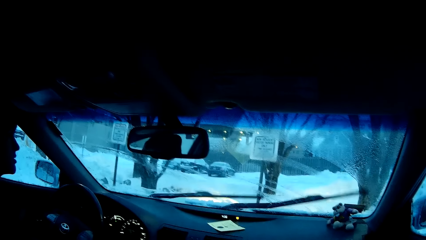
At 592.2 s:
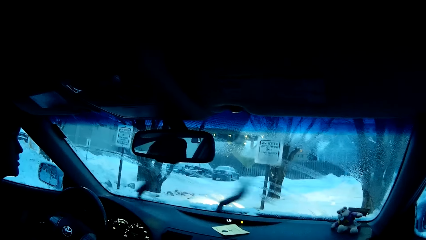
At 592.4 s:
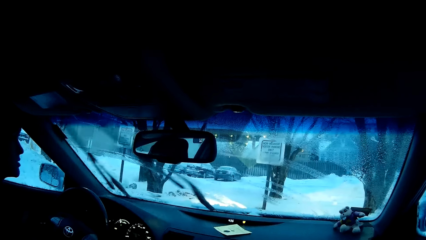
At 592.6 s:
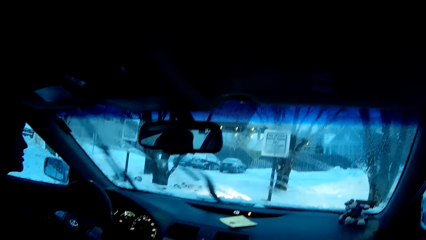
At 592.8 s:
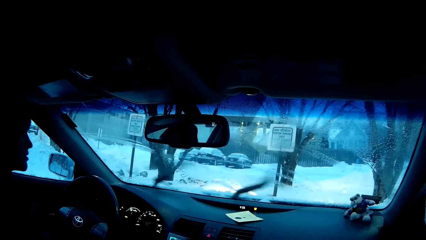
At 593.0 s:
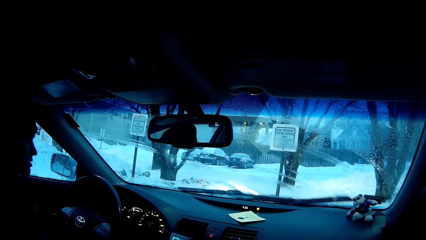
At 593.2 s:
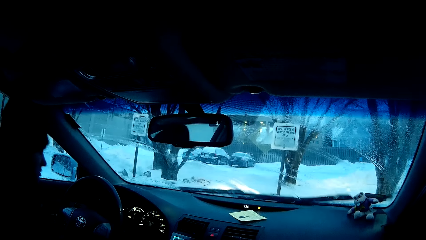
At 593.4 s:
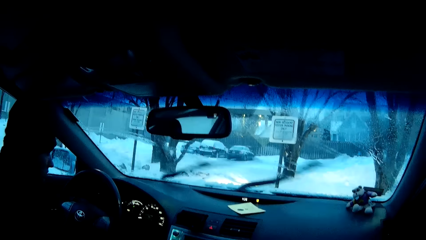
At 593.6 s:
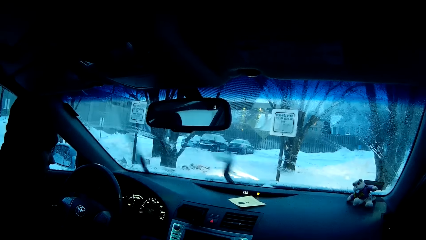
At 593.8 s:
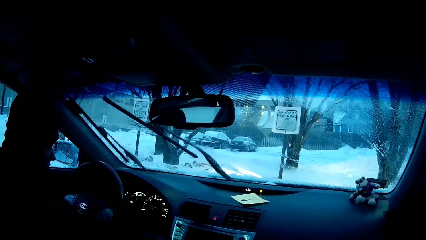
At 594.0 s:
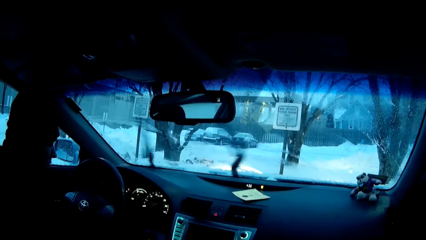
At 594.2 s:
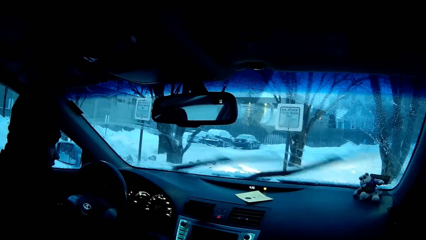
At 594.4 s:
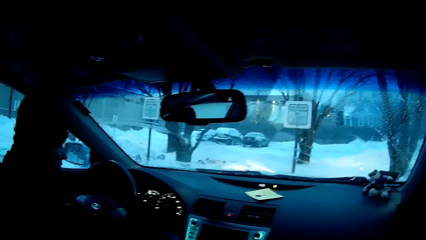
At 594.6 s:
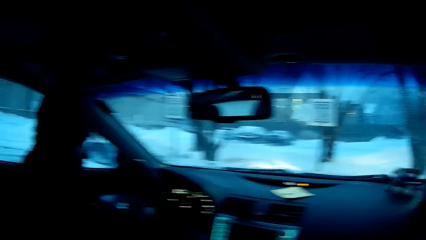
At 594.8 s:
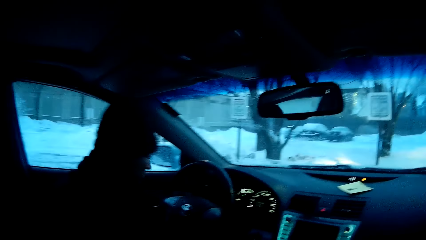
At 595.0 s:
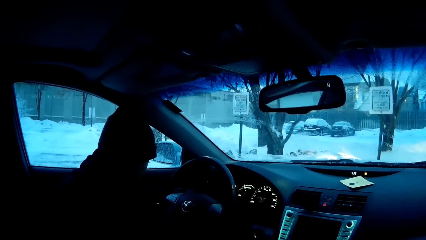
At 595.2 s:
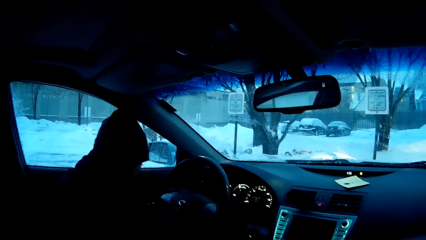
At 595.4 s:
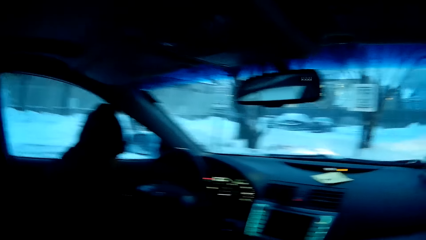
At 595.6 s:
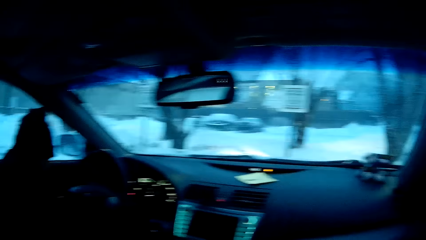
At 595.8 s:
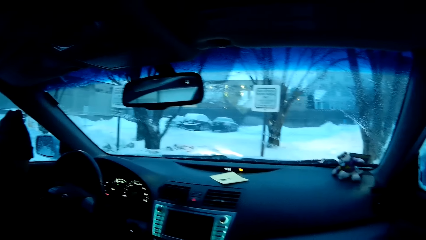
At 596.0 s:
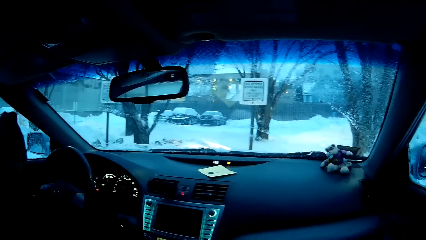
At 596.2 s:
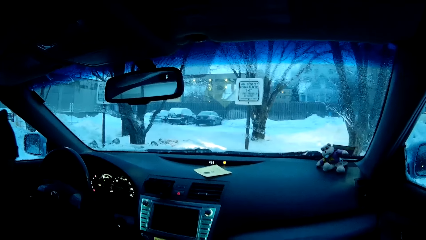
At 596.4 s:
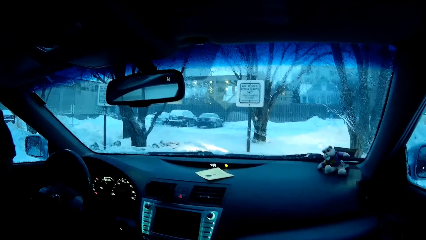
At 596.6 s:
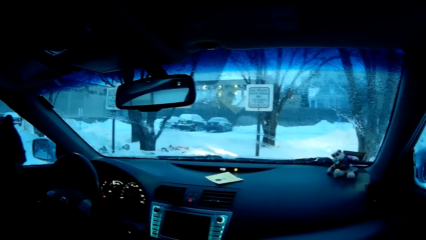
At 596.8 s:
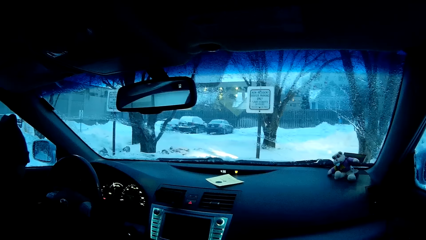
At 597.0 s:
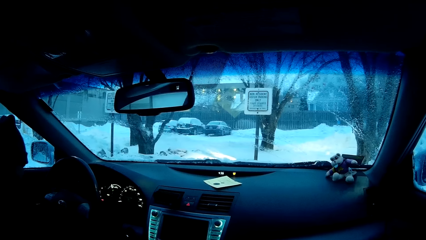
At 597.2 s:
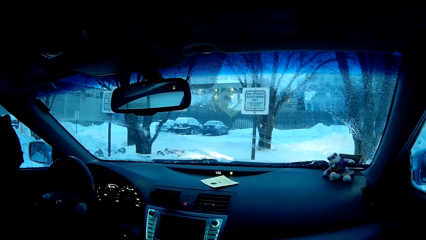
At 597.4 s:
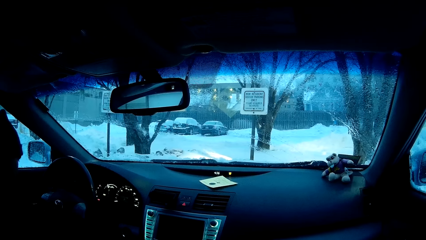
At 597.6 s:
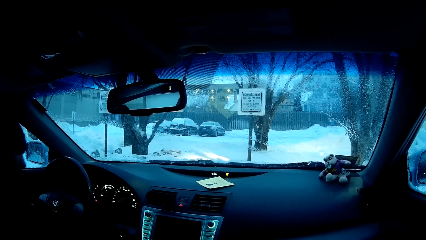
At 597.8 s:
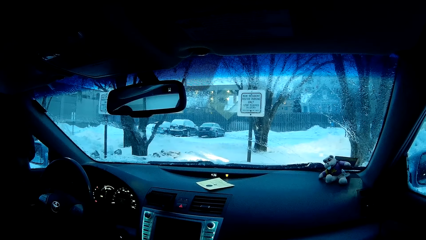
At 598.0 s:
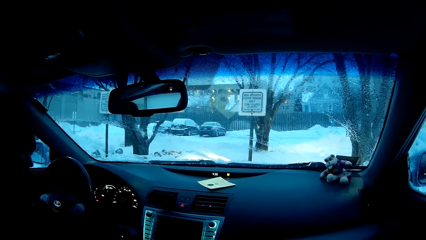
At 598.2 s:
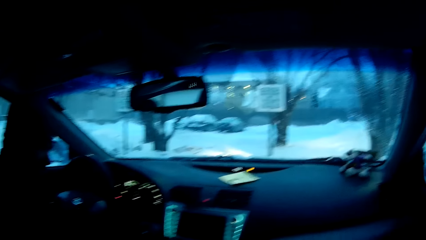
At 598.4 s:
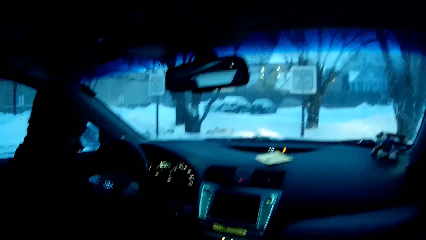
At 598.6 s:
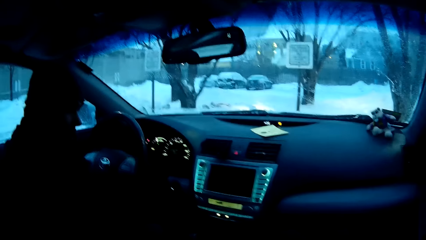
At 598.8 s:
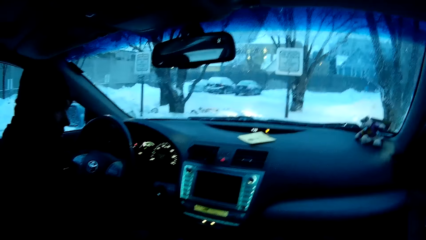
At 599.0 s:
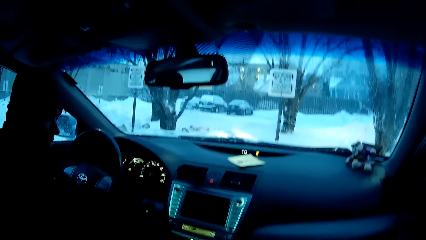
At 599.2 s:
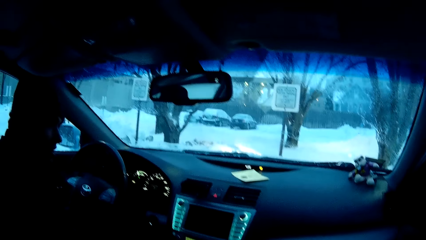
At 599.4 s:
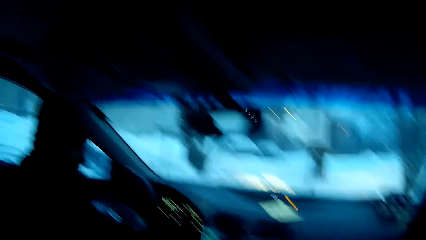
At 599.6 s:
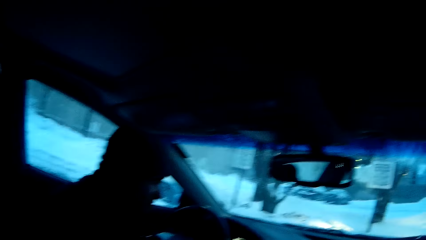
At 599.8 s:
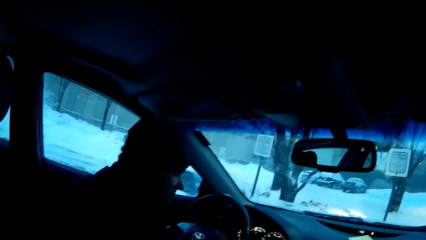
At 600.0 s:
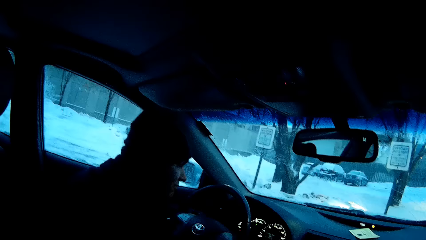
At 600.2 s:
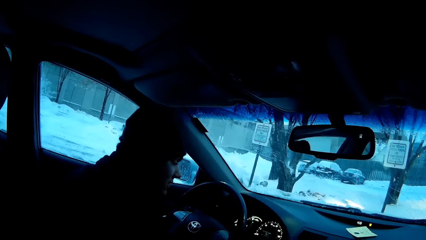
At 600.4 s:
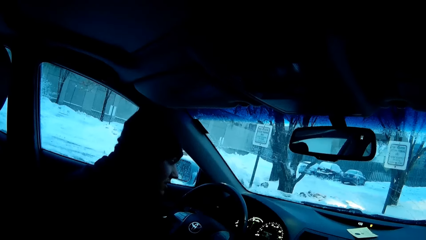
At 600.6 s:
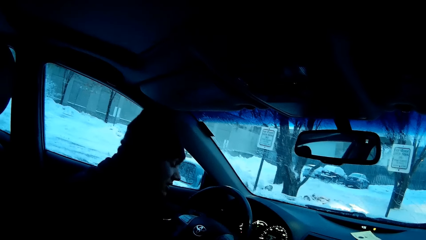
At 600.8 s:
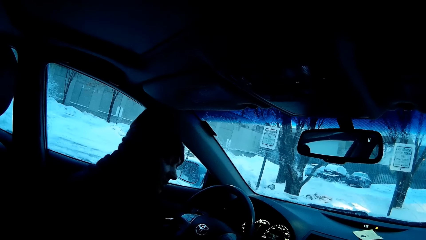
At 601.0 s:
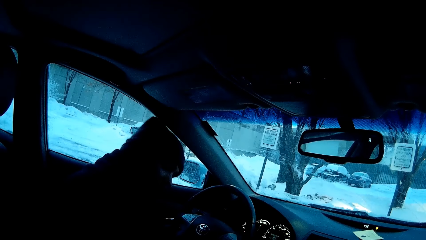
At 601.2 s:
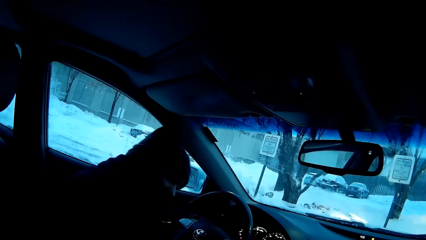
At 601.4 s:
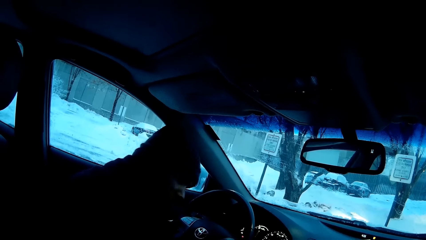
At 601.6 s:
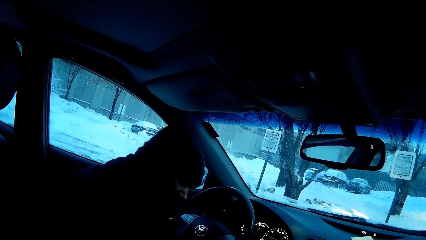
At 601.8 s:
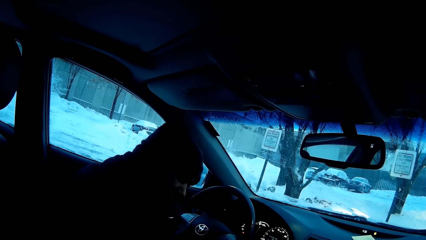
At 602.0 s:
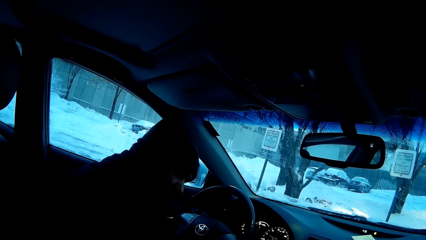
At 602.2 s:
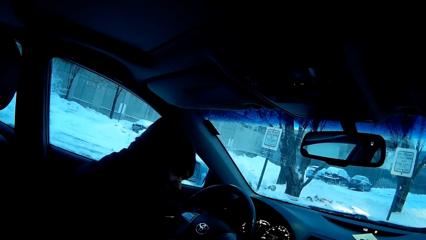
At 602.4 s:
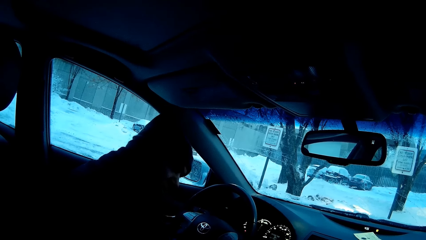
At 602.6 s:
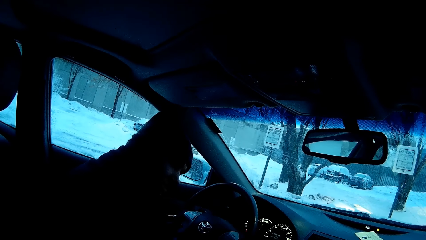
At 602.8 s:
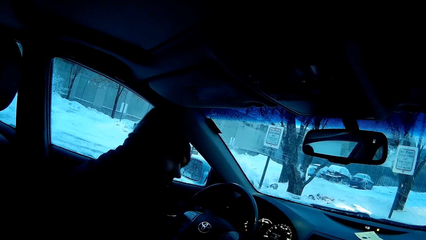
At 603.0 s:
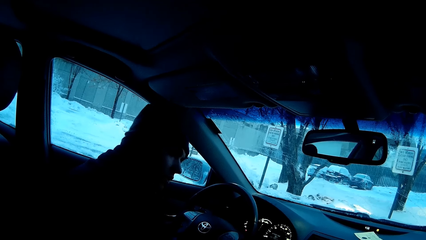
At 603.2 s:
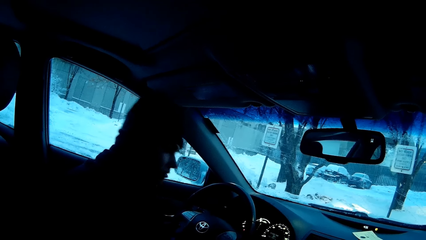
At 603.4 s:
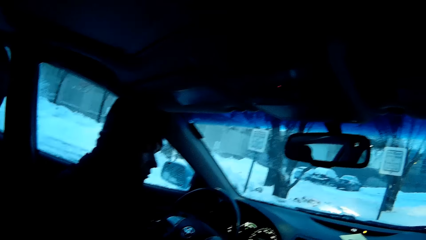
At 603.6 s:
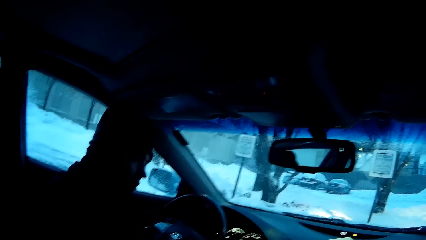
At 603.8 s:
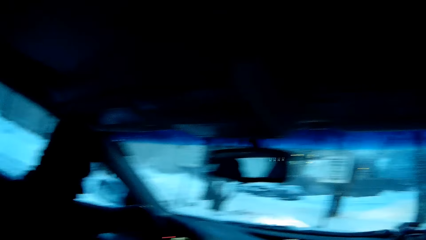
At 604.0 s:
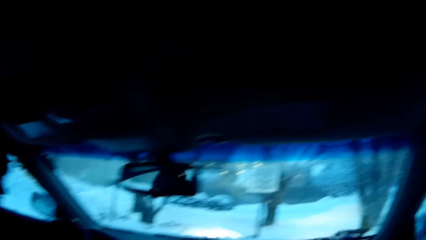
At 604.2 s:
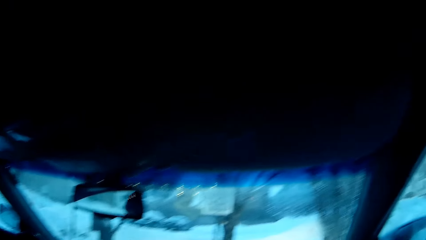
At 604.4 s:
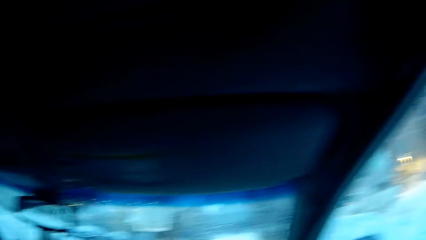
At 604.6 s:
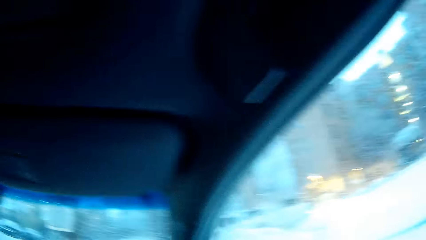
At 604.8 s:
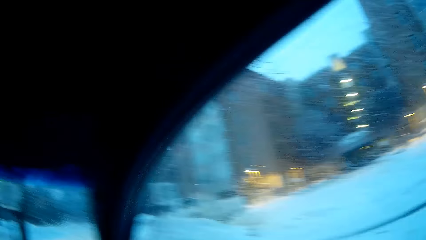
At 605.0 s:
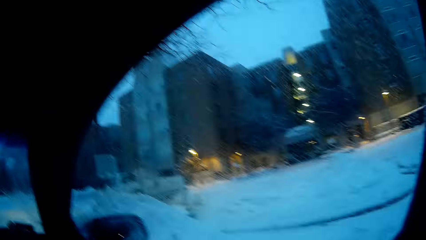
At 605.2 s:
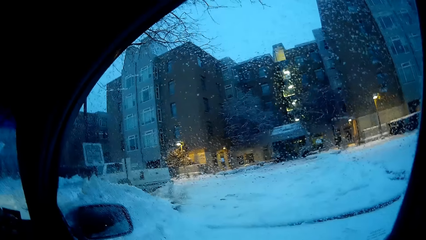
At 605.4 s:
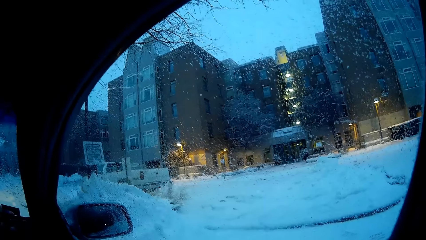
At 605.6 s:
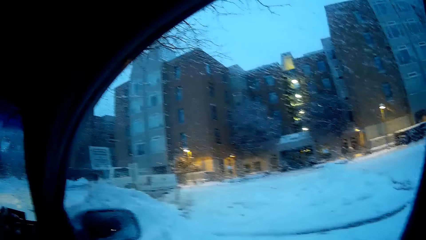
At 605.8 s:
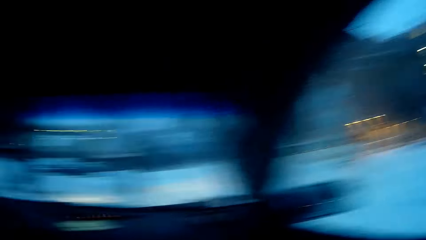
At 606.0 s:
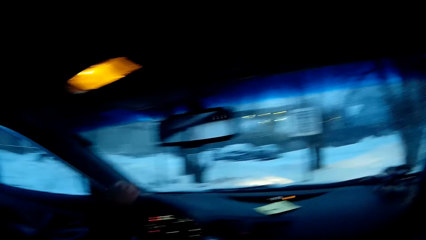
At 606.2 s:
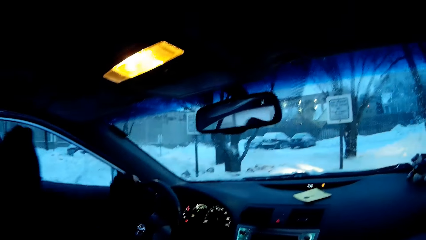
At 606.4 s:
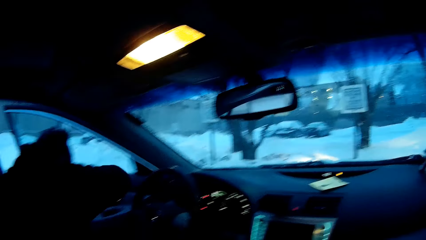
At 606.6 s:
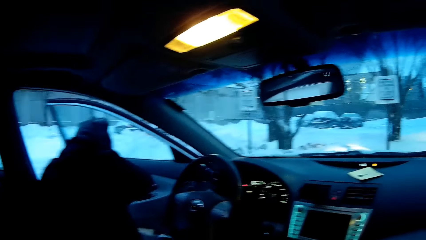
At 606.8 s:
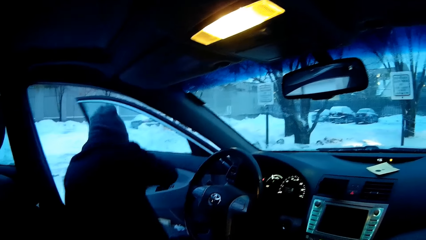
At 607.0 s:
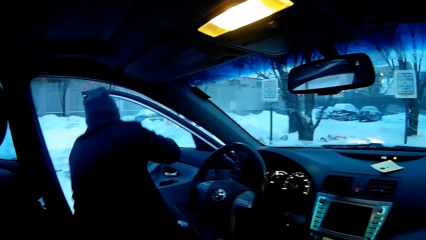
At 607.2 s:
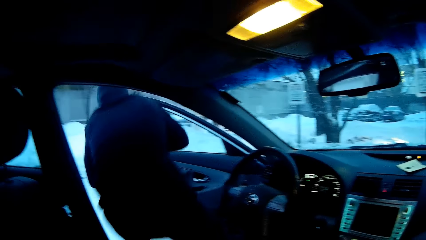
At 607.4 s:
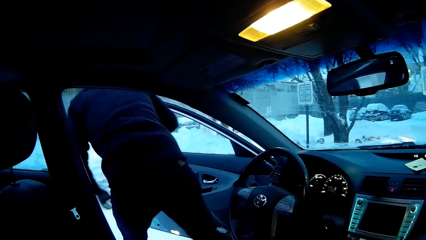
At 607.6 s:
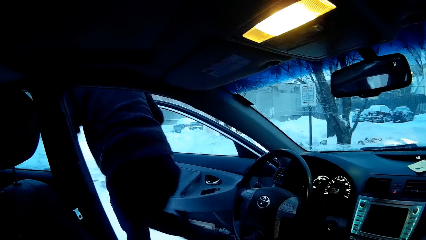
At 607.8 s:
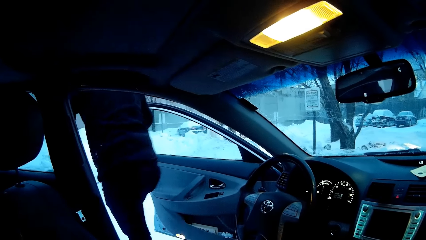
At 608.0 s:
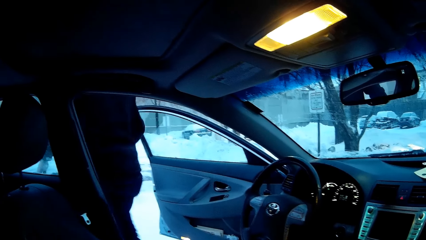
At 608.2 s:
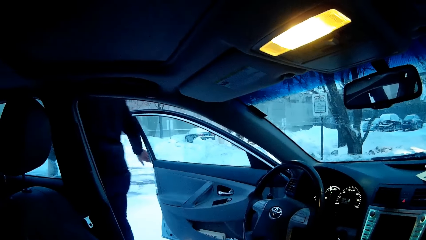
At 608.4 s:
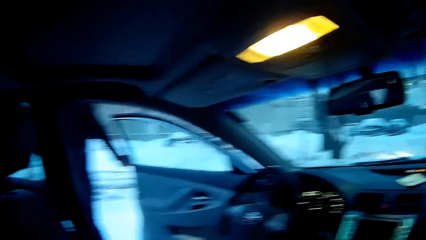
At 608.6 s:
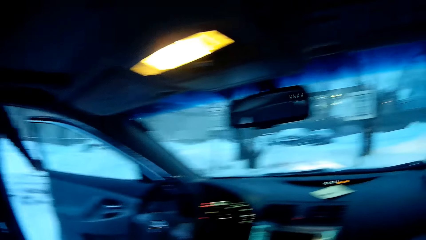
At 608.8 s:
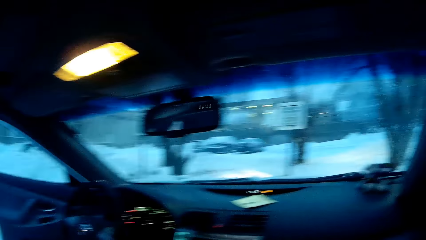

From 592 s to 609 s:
A man turns off the wiper. The camera wearer looks around. The man opens the car door. The man walks out of the car.
